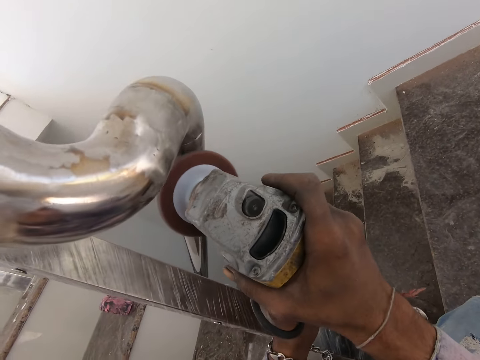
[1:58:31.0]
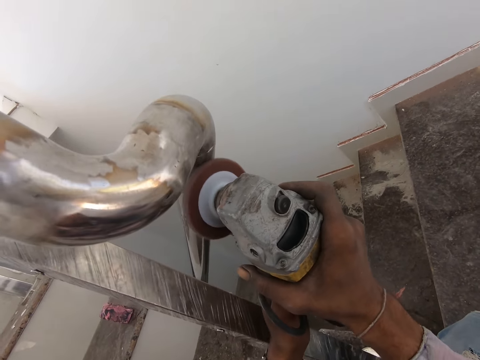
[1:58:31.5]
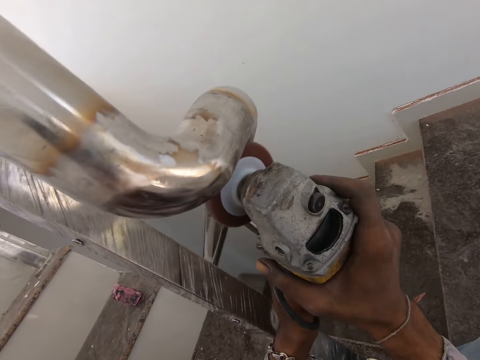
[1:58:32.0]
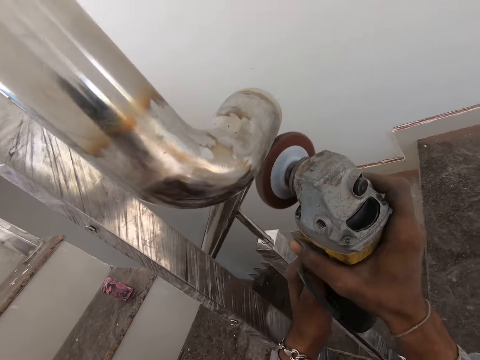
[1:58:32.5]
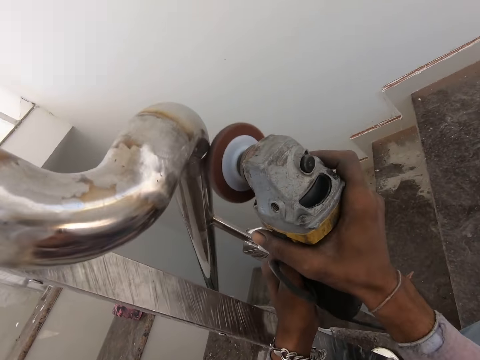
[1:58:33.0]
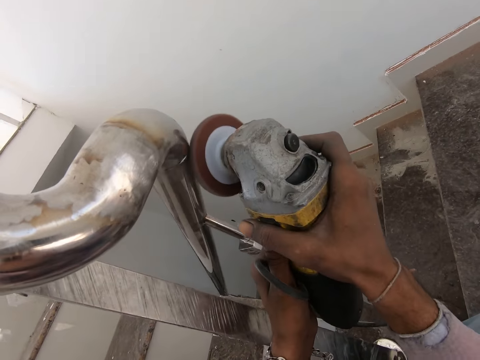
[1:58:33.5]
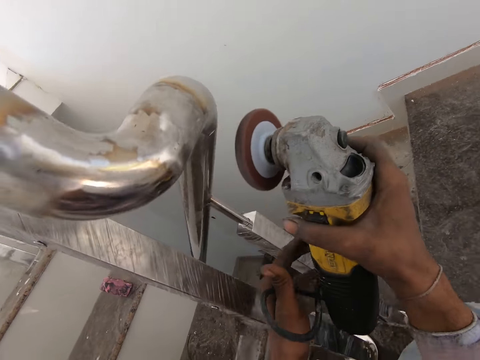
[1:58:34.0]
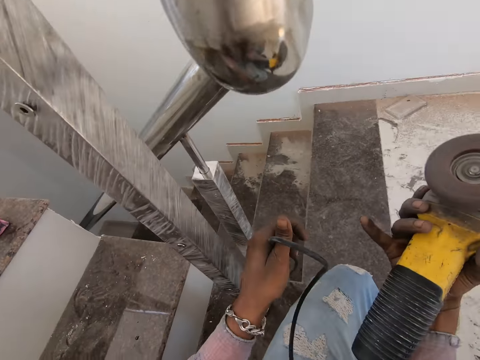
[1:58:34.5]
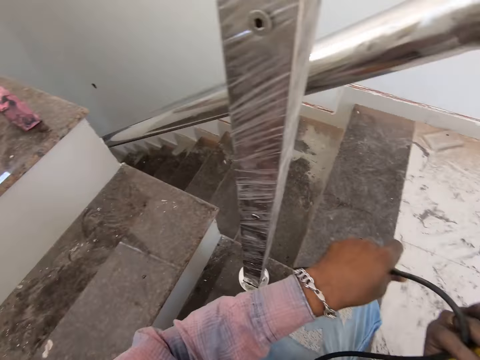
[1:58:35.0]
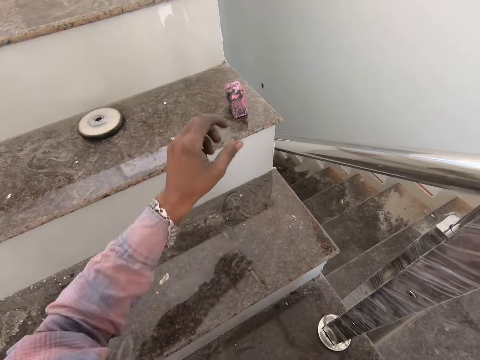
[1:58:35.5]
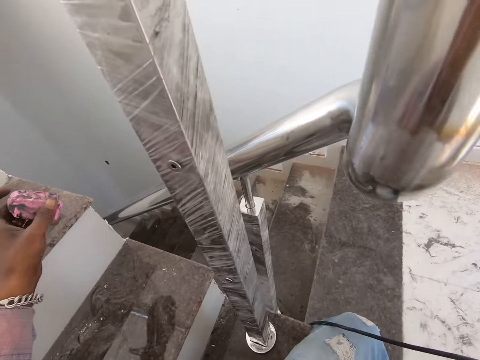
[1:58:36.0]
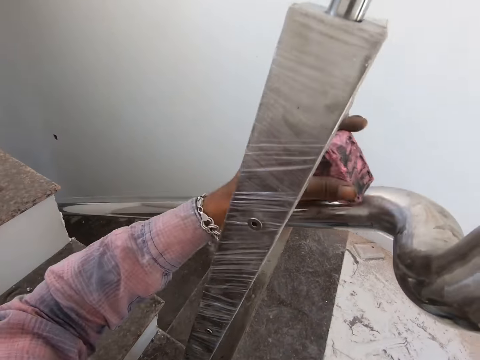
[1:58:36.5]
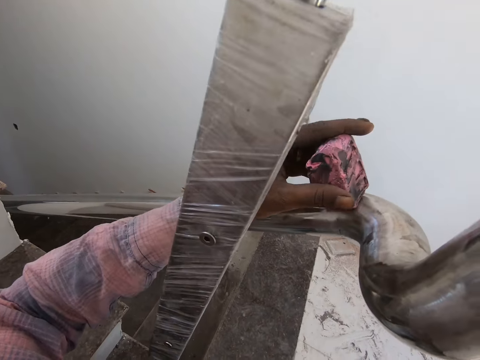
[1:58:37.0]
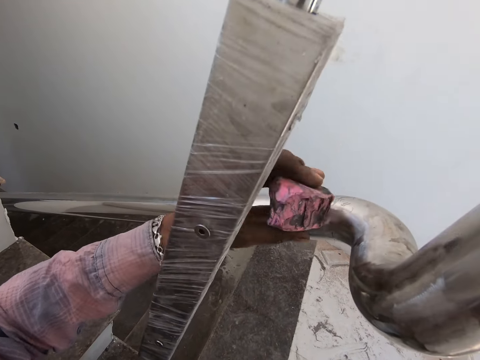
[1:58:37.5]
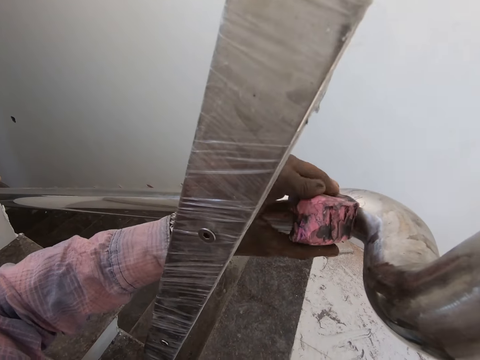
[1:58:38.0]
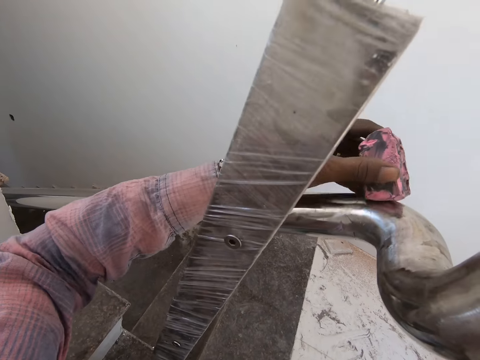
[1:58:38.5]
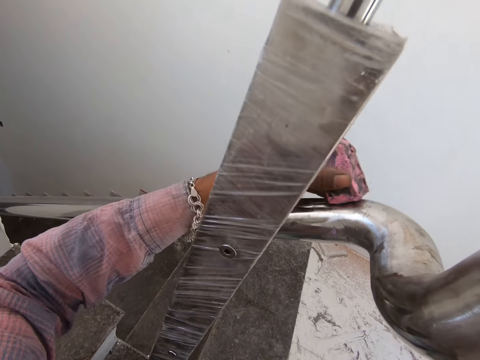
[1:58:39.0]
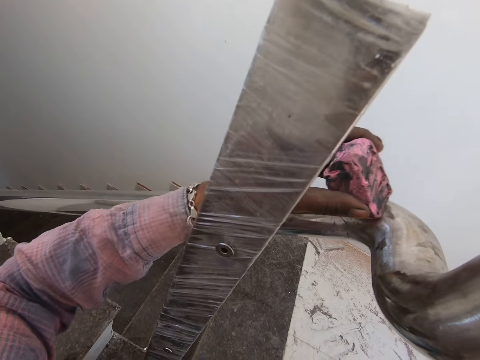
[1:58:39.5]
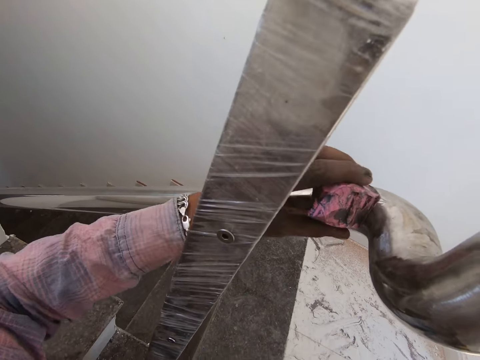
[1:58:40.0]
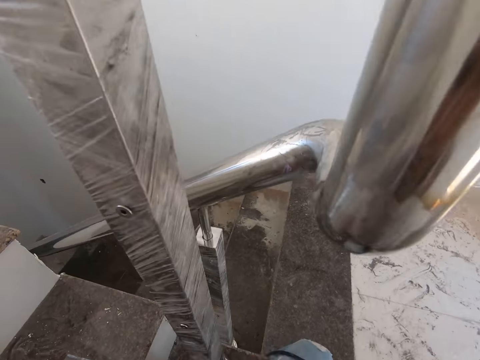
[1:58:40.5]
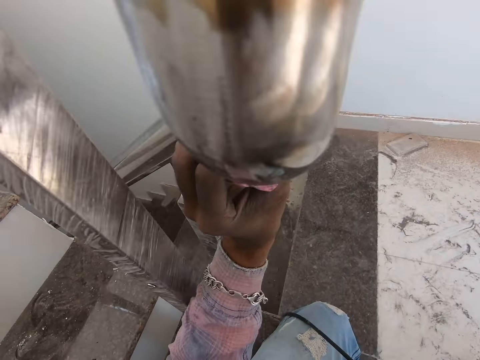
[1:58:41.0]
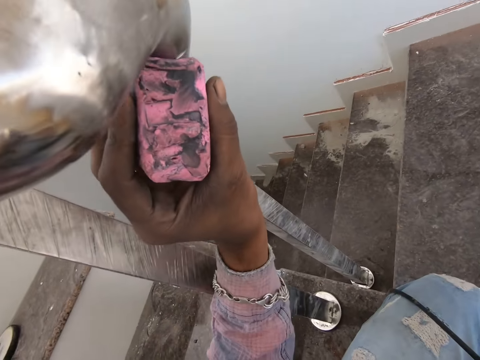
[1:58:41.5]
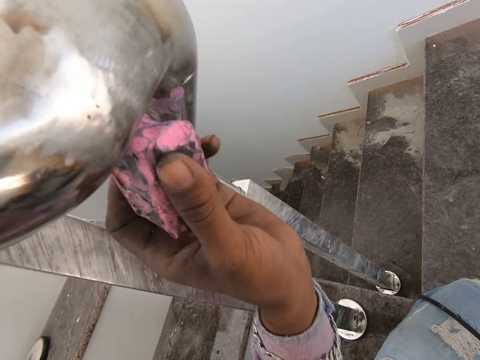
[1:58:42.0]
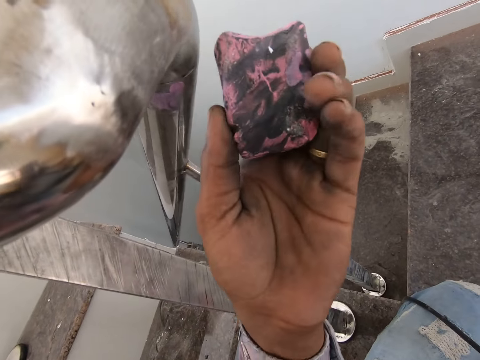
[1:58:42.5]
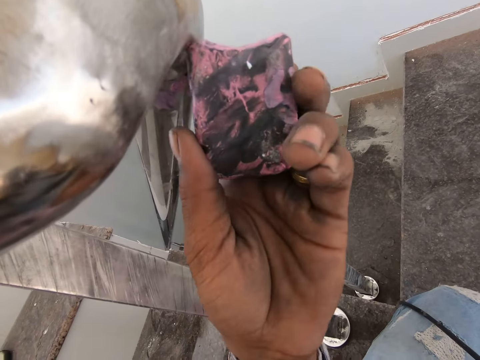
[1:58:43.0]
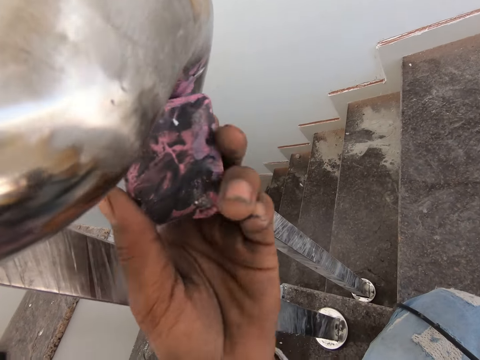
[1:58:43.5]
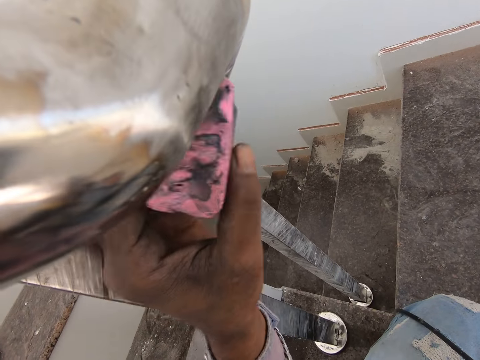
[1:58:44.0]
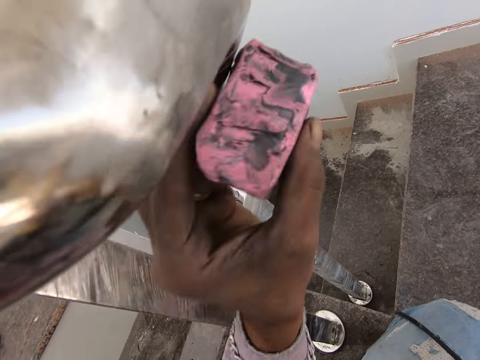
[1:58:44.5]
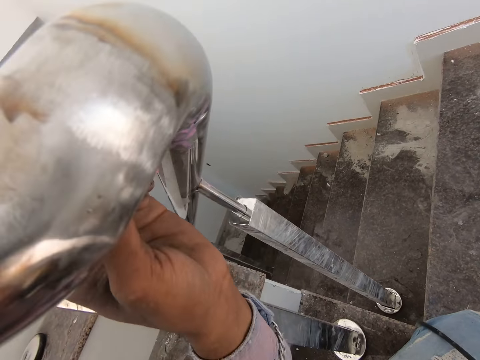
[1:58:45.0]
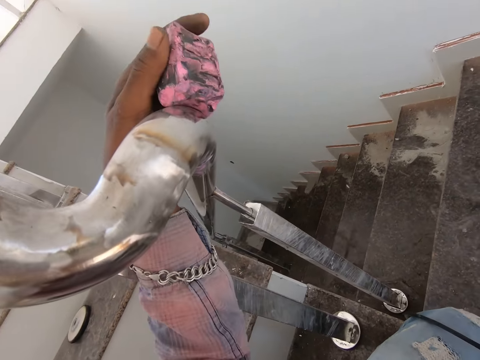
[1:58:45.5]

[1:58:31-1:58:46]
The camera wearer removes an angle grinder from the steel. They pick up the polishing compound or sponge. They apply the polishing compound to the steel. They rub on the stair rail with the sponge.

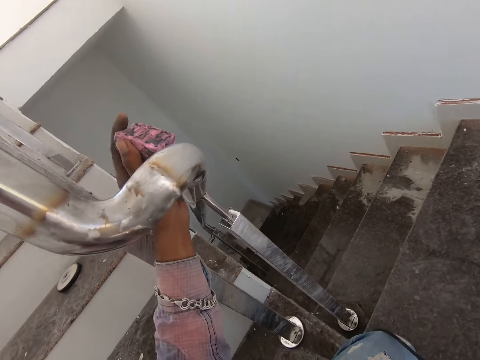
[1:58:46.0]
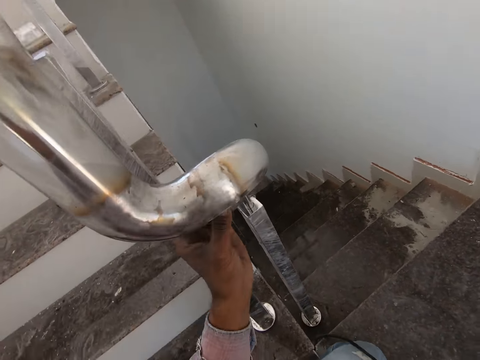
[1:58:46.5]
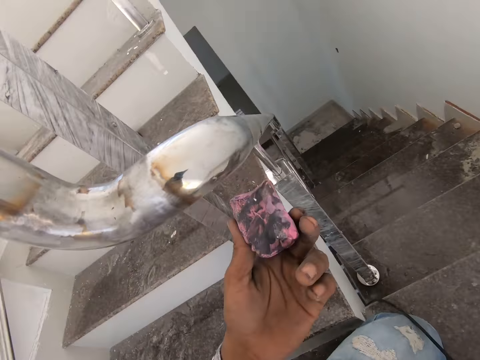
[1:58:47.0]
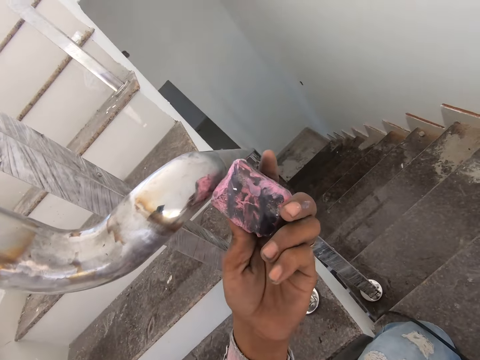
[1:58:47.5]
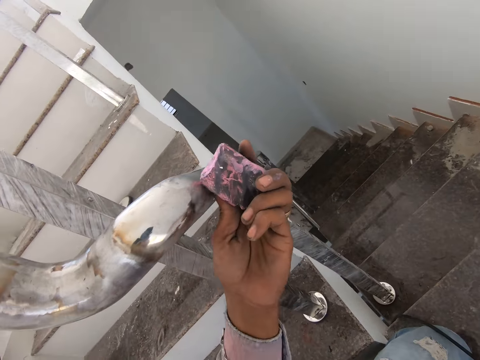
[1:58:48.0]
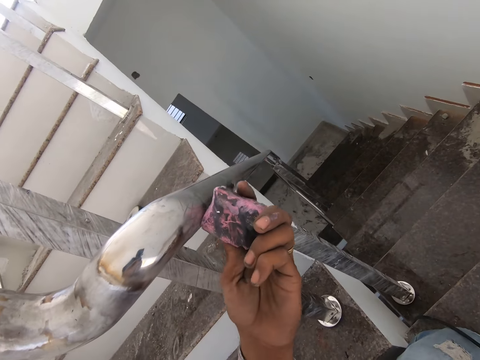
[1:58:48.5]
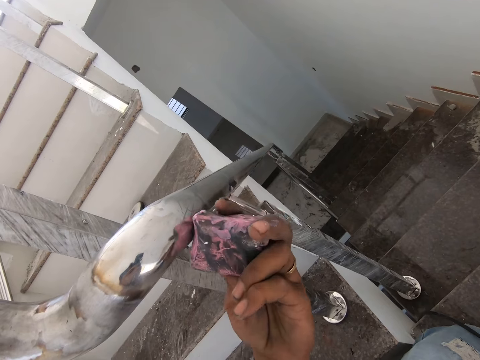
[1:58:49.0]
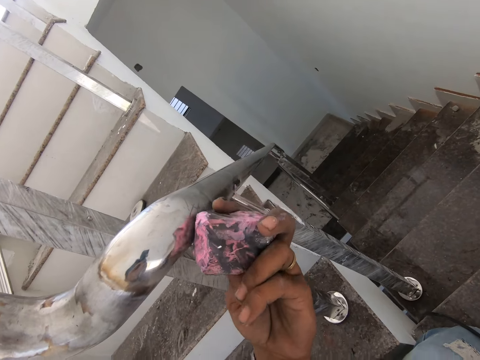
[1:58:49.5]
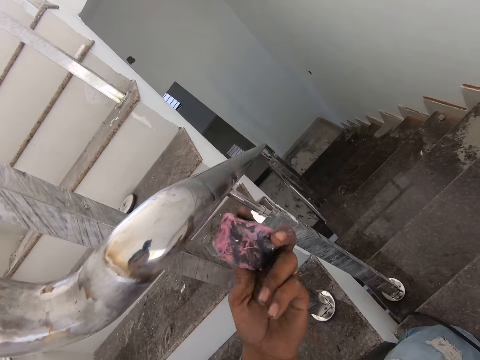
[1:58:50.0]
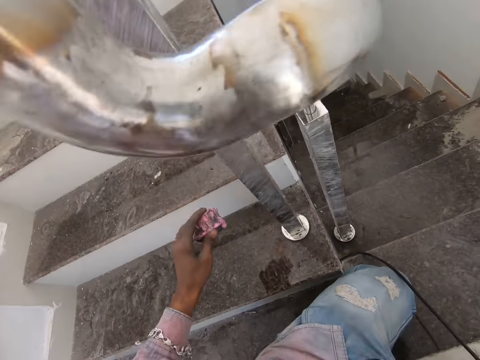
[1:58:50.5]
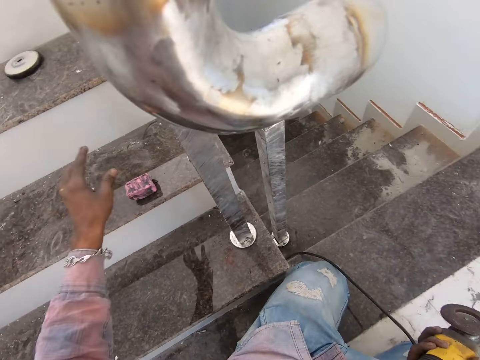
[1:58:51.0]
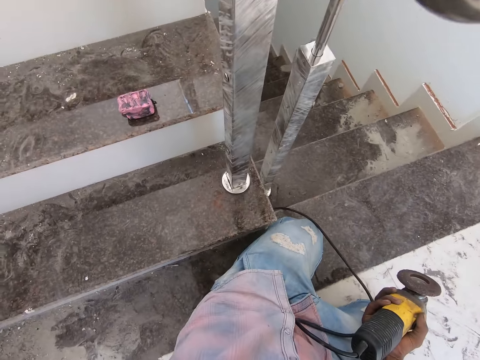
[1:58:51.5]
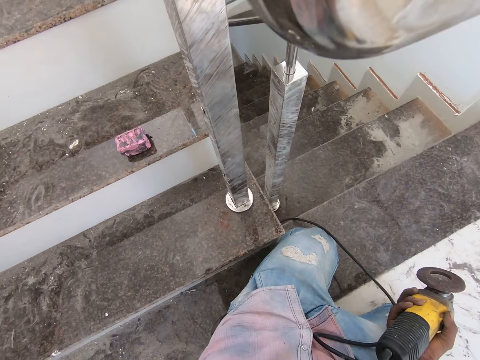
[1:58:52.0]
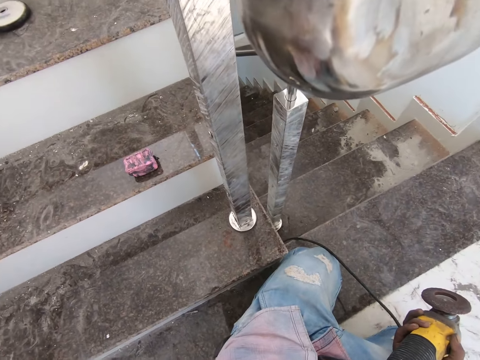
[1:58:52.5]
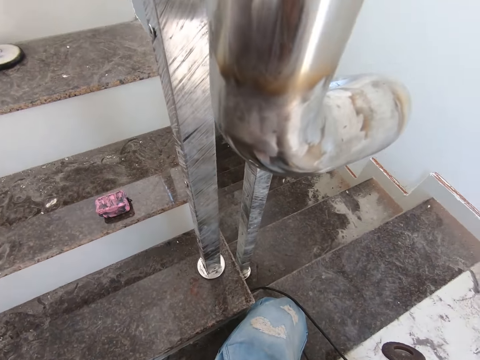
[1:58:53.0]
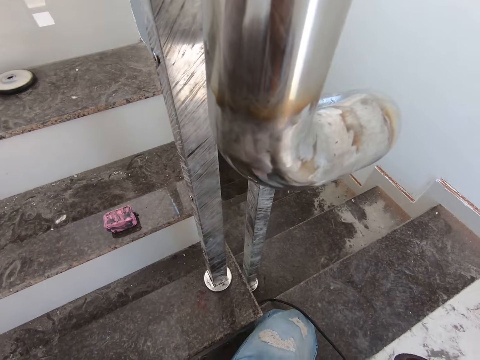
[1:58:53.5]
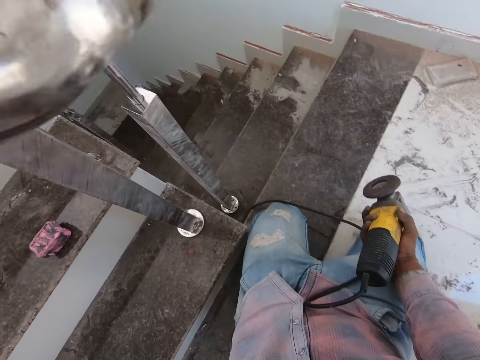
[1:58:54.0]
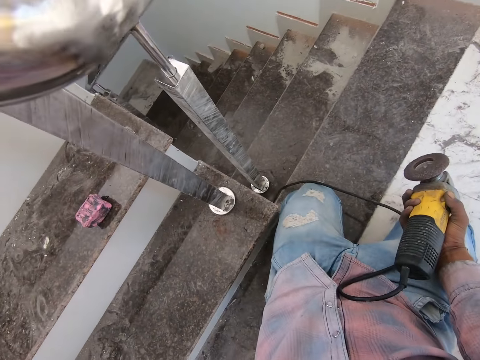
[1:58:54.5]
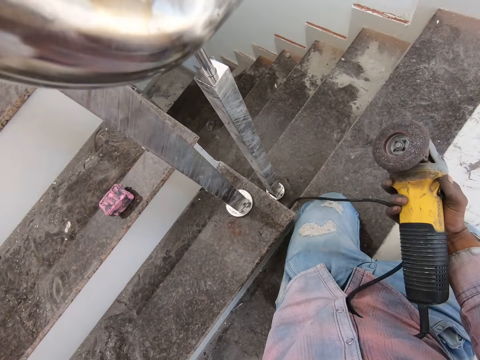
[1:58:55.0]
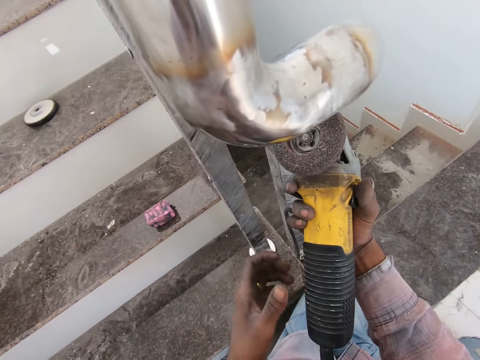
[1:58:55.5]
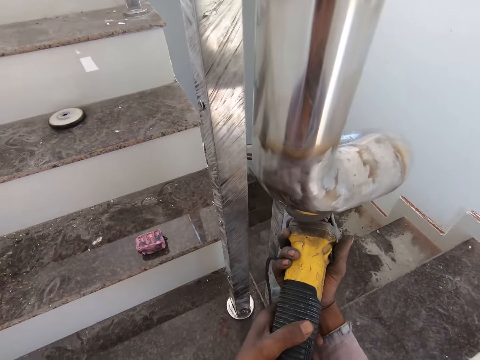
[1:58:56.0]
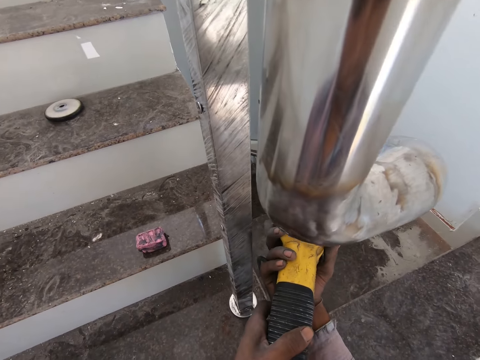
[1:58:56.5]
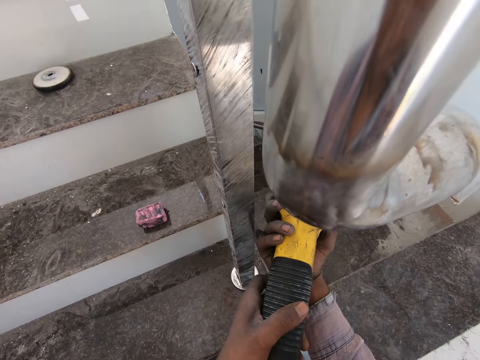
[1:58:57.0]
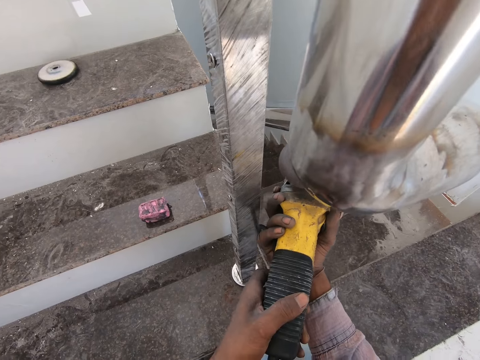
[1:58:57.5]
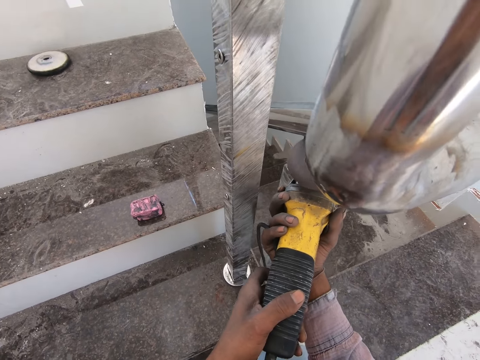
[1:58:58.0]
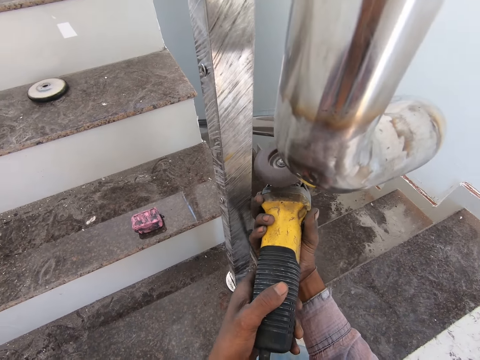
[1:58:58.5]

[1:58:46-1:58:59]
The camera wearer puts the polishing compound or sponge down. They polish the steel using an angle grinder.
